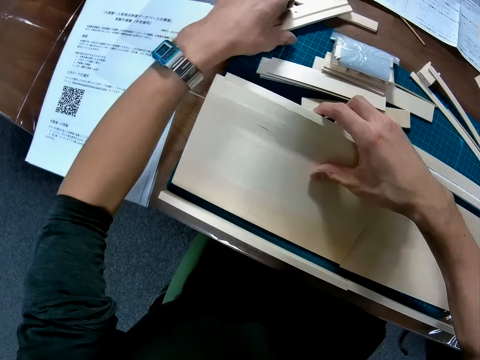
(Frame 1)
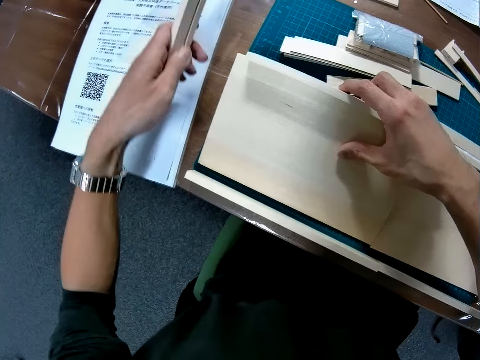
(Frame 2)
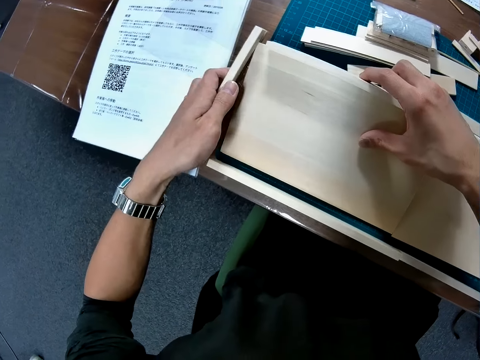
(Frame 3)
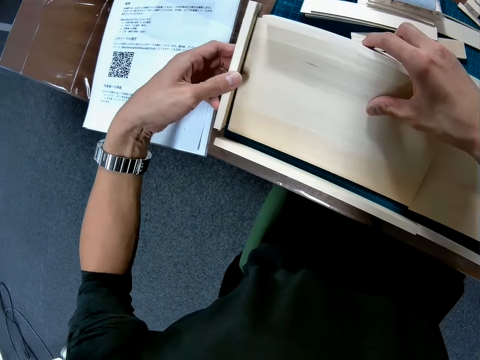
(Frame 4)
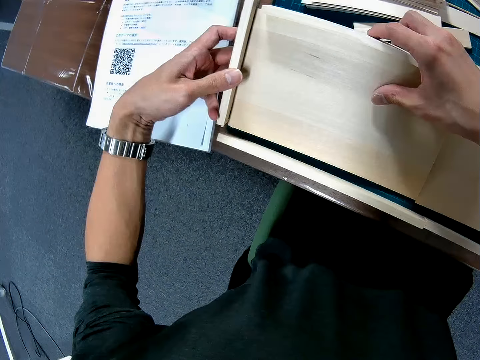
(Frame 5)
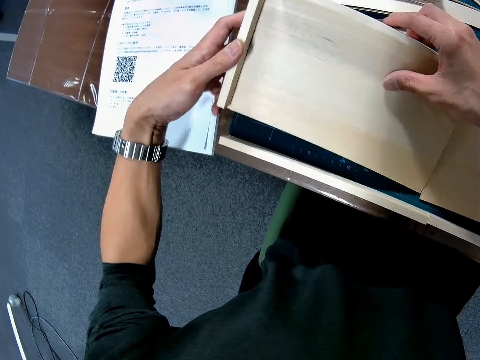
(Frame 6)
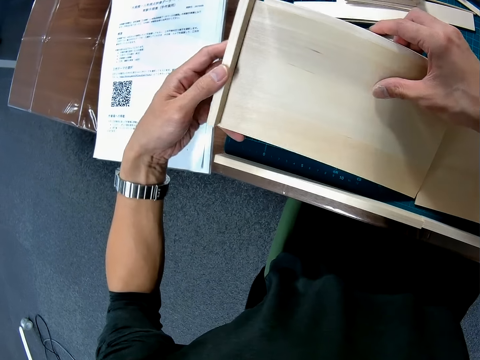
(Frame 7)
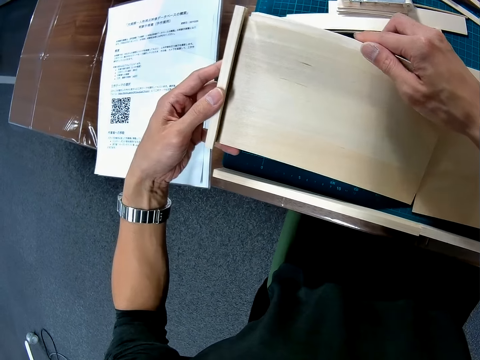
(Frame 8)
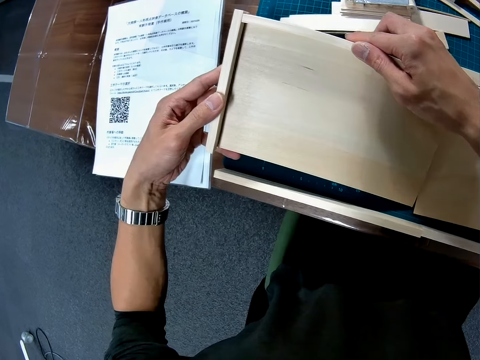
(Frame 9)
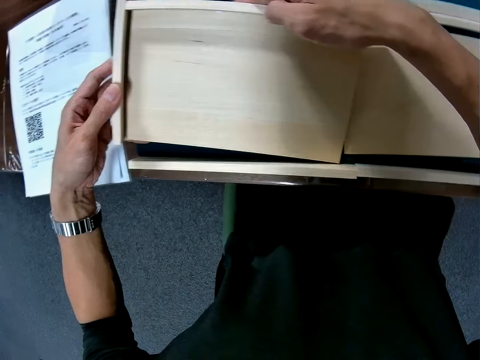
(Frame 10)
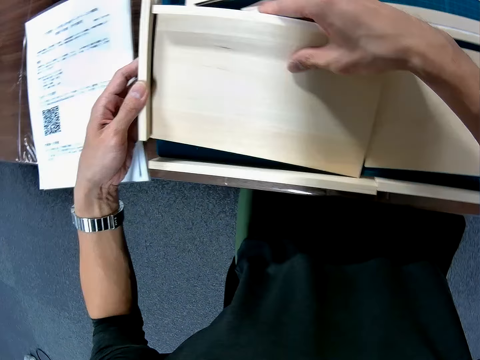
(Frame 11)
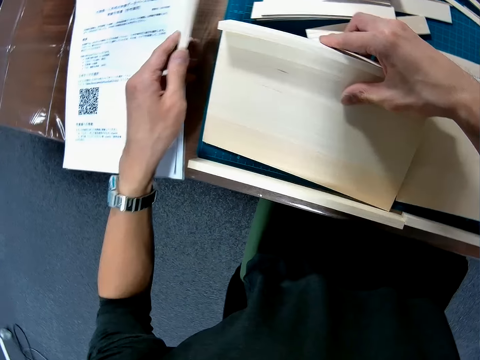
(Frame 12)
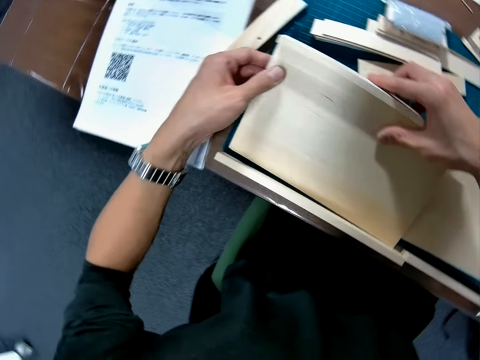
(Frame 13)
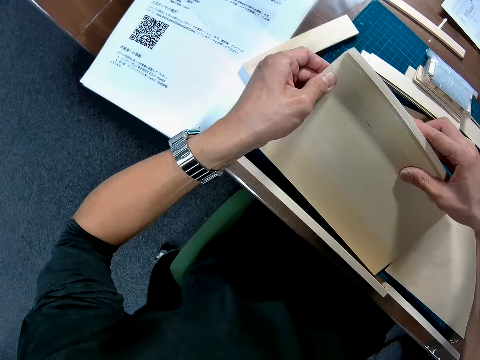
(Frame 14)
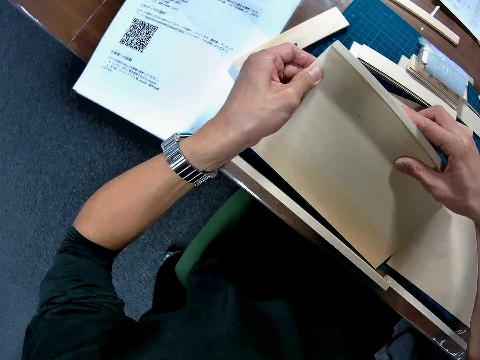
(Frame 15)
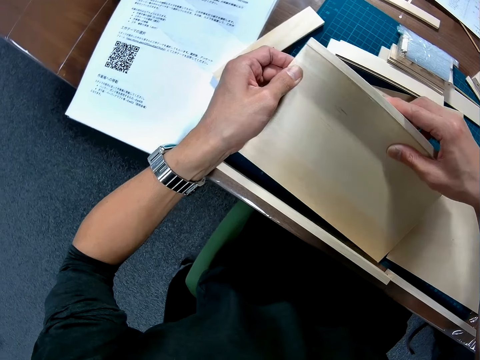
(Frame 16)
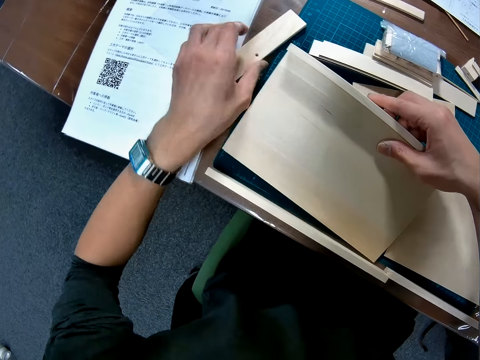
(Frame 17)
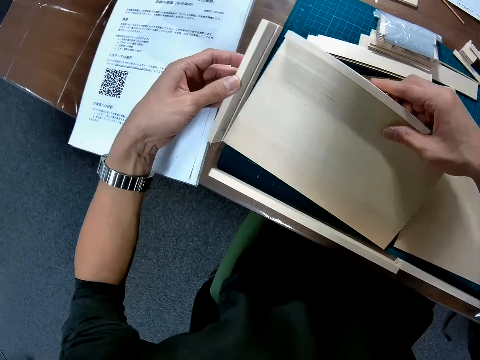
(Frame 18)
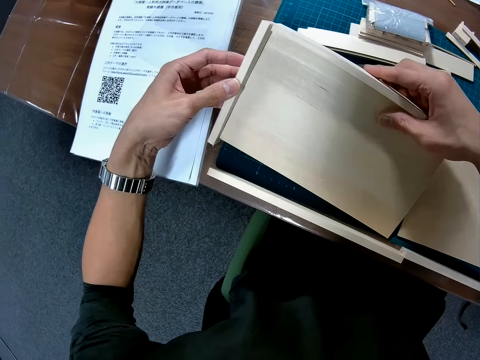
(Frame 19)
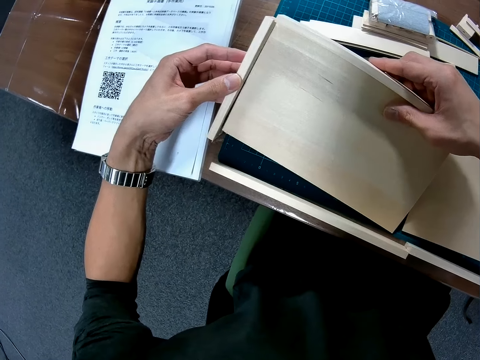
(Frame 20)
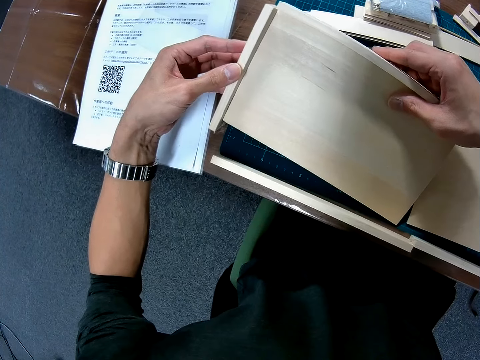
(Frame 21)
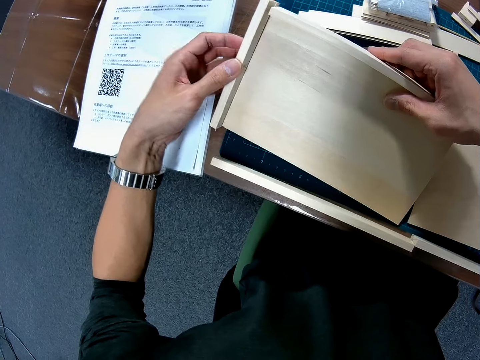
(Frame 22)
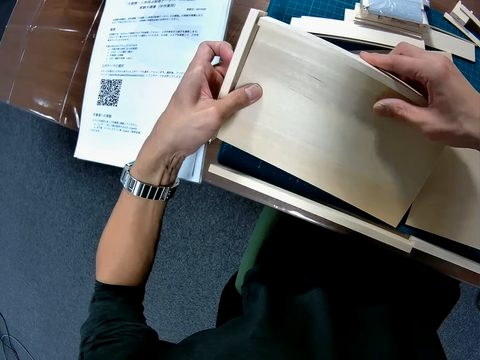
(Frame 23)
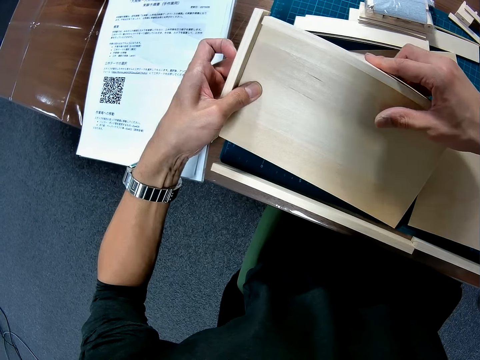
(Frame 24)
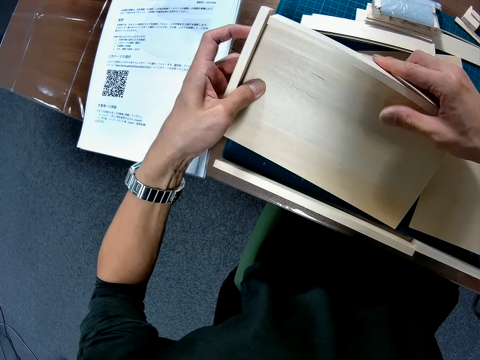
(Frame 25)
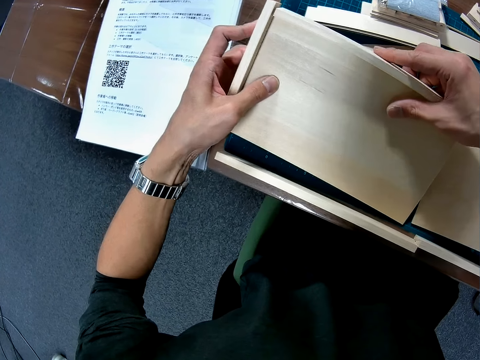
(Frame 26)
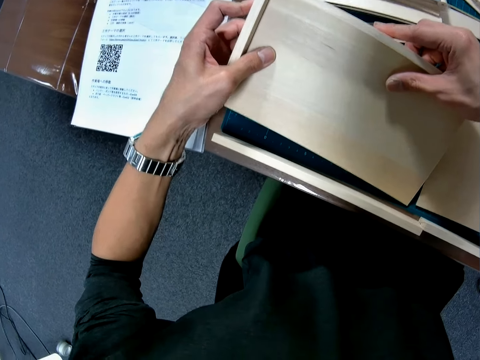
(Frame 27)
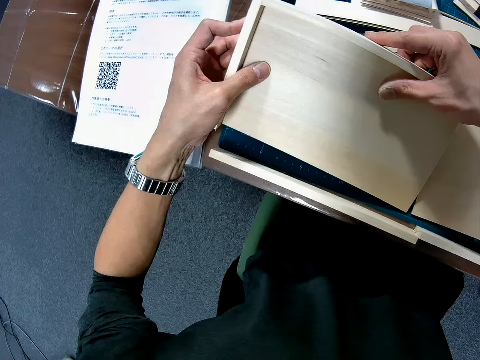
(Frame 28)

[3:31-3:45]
The camera wearer picks up another piece of wooden mechanical model from the table. They set the pieces of wooden mechanical model together. They drop the piece of wooden mechanical model on the table. They hold the board. They pick up the piece of wooden mechanical model from the table and set the pieces of wooden mechanical model together.

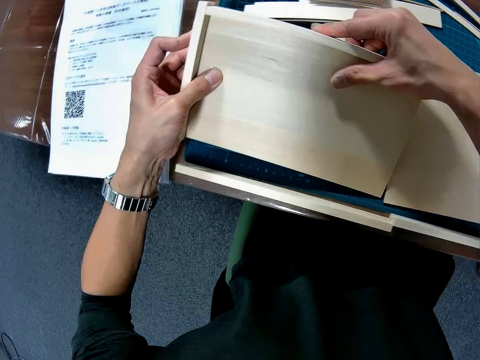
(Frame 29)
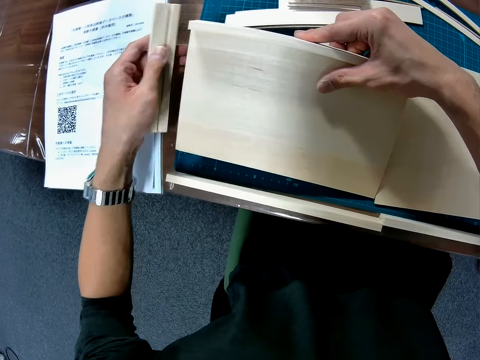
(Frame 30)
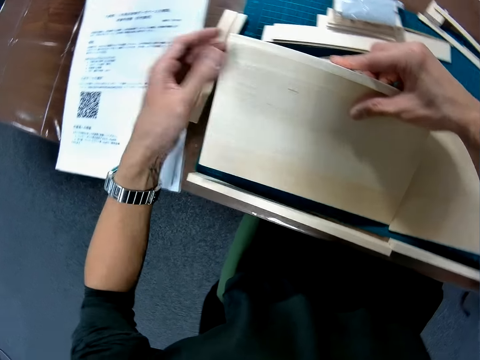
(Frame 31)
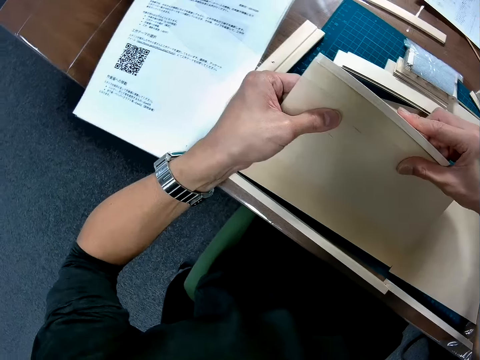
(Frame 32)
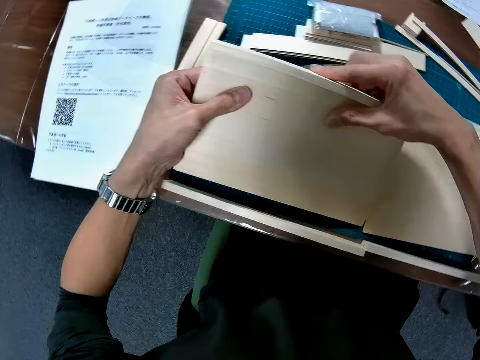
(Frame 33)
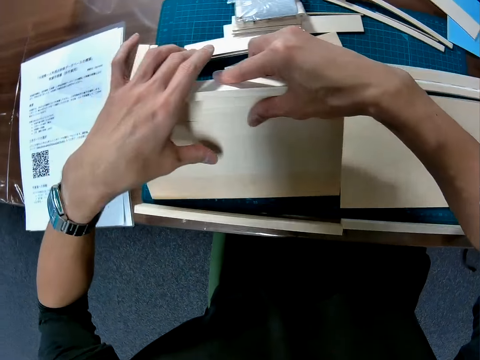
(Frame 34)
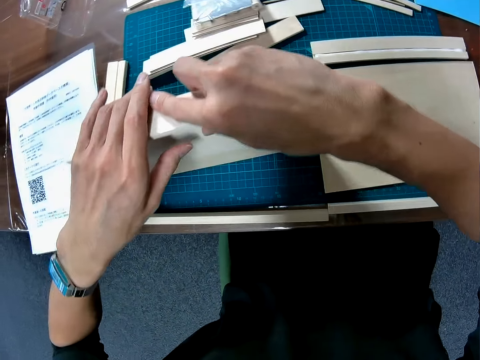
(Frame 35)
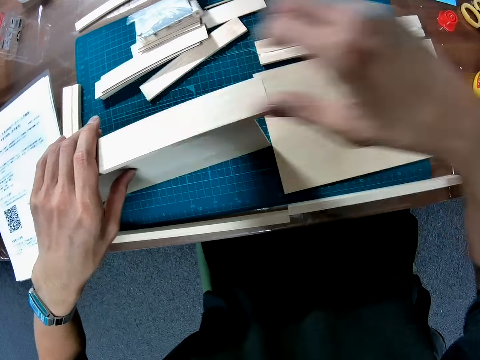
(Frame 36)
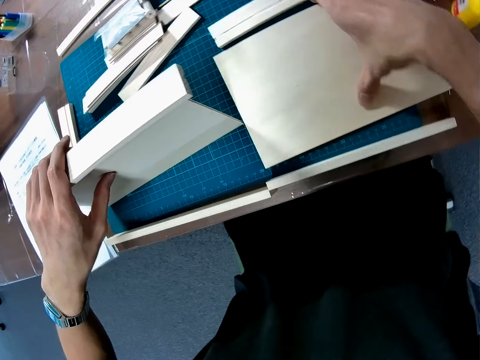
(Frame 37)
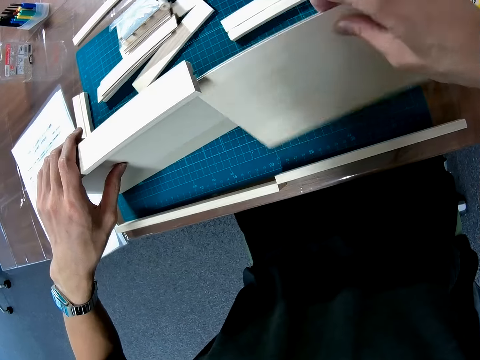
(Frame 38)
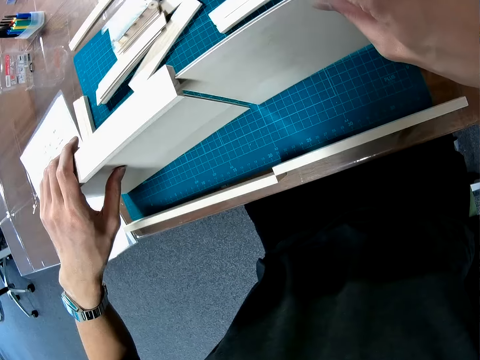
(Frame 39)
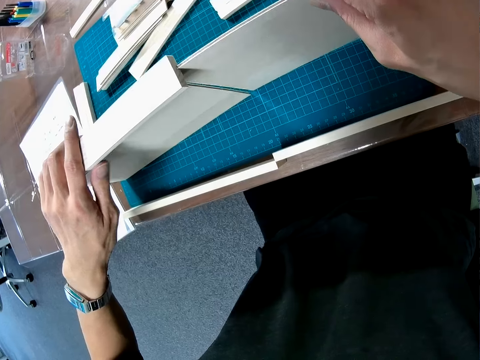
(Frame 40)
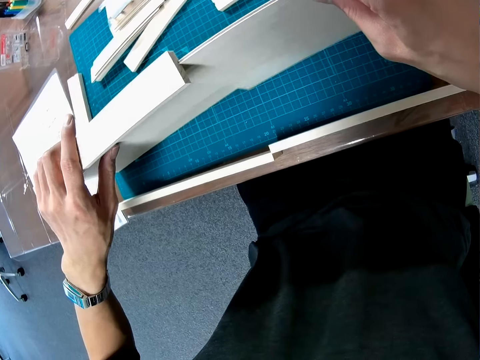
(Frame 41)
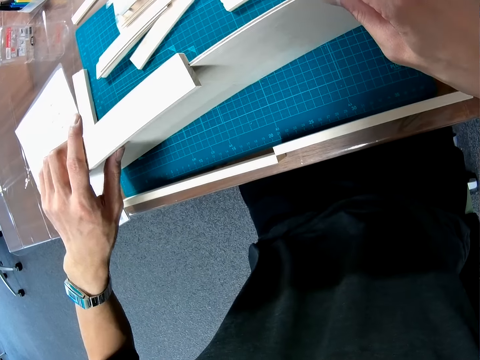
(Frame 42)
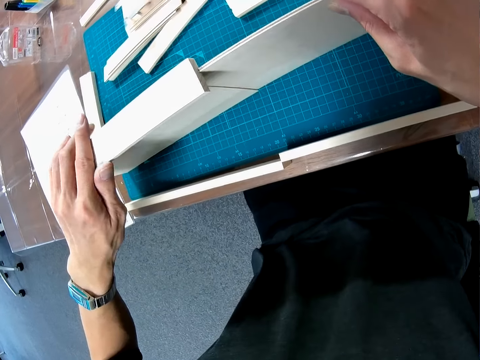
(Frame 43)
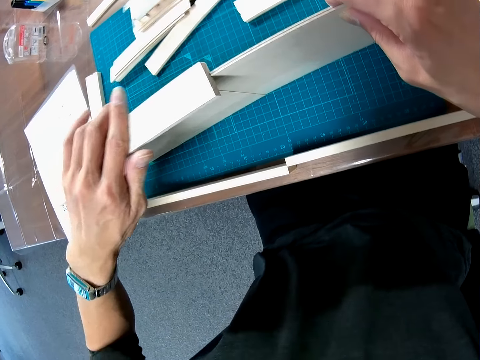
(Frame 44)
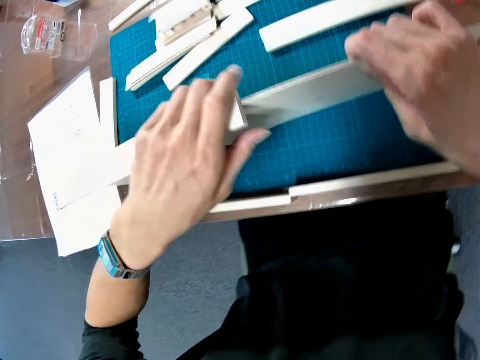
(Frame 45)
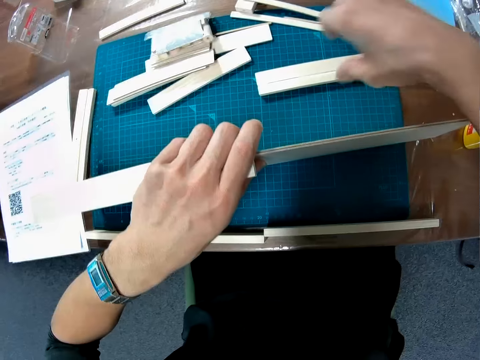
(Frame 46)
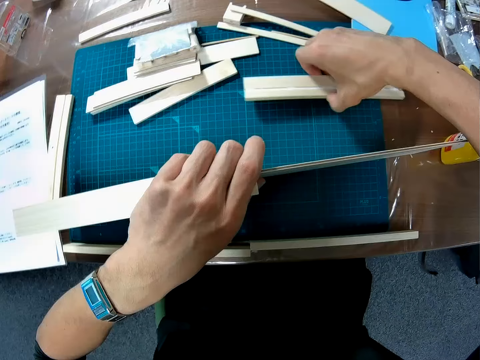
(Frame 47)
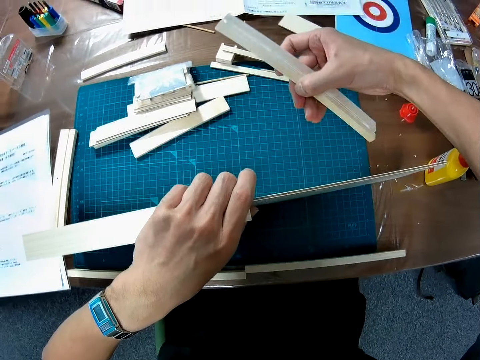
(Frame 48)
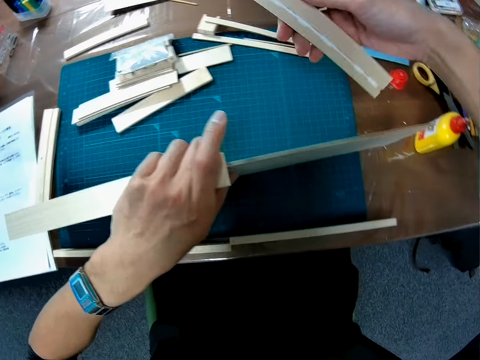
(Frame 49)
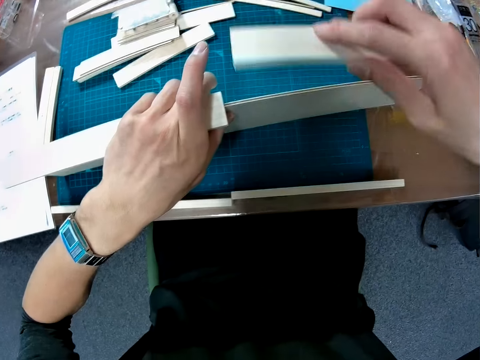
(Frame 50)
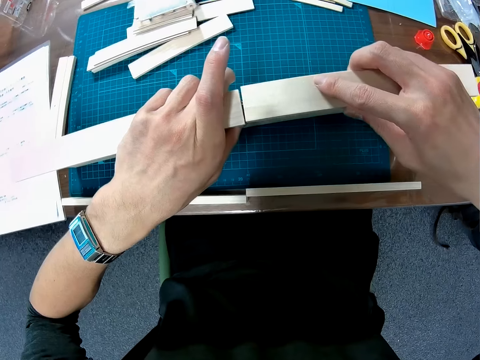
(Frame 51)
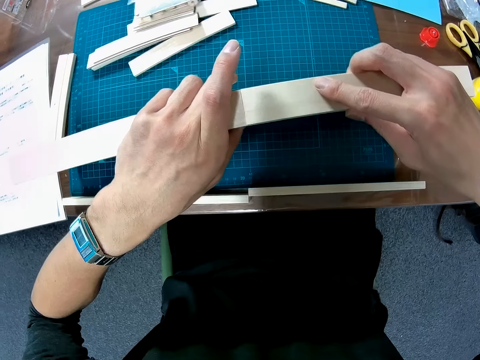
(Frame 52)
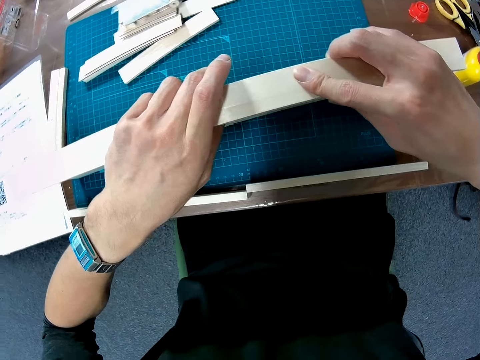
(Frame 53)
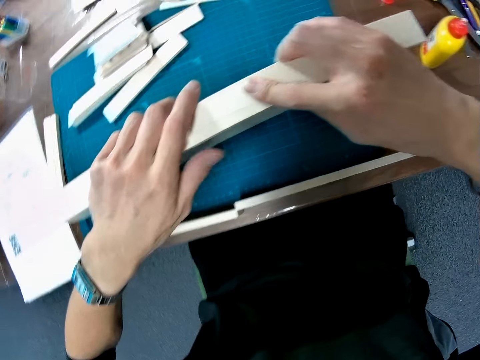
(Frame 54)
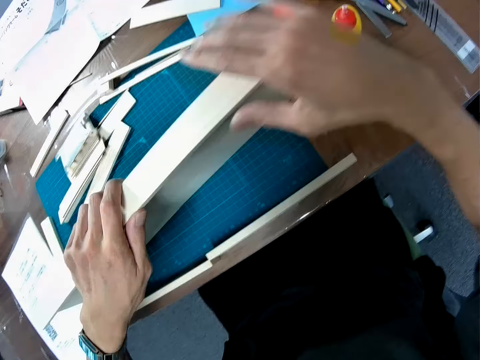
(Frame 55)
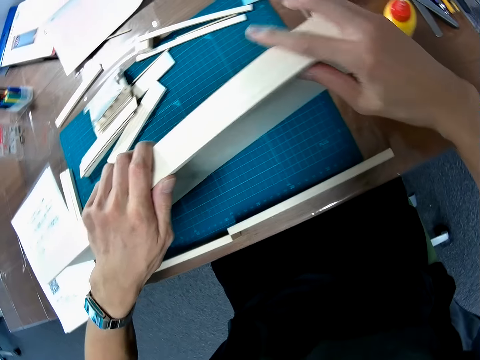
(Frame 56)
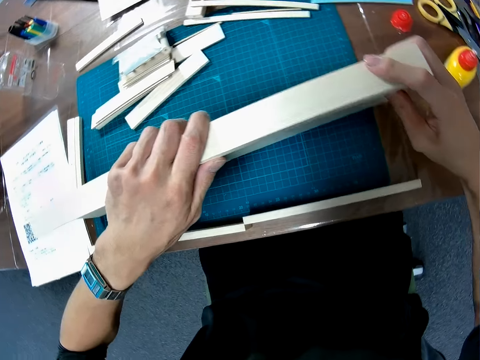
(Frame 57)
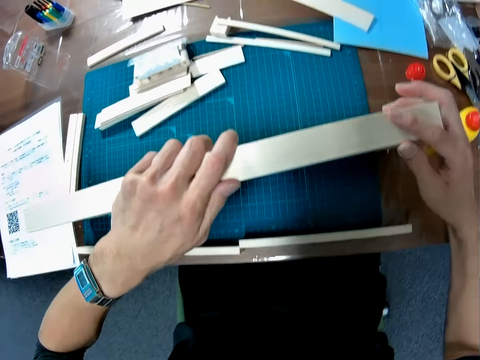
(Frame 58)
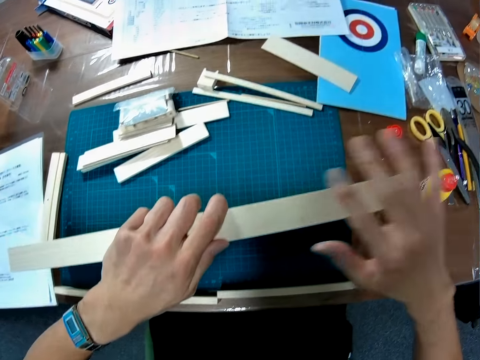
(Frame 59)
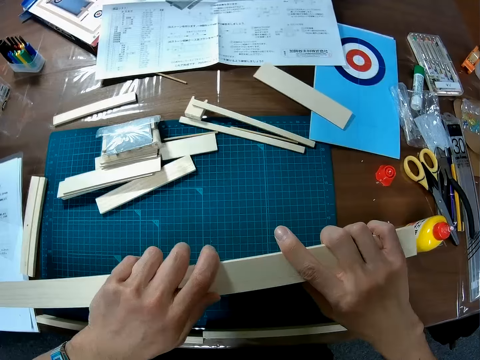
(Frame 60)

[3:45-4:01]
The camera wearer drops the piece of wooden mechanical model on the table. He turns the board. He picks up the flat wooden mechanical model from the cutting mat with his right hand. He sets the pieces of wooden mechanical model together. He removes his right hand from the flat wooden mechanical model. He picks up the piece of wooden mechanical model from the cutting mat and sets the pieces of wooden mechanical model together.
